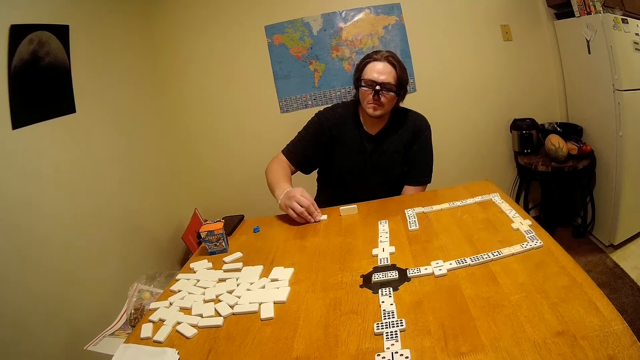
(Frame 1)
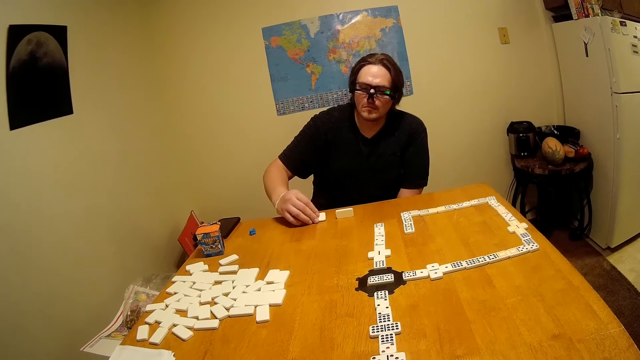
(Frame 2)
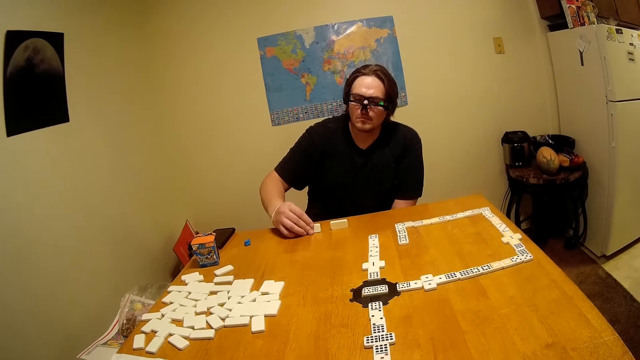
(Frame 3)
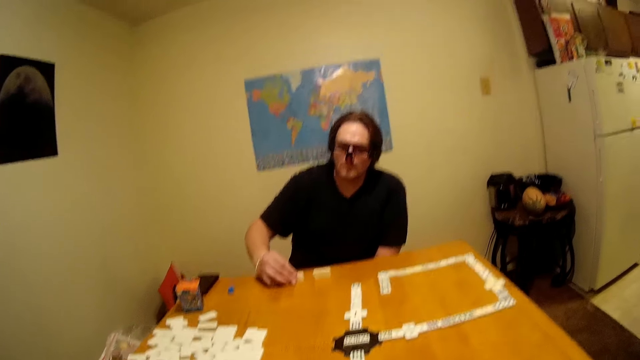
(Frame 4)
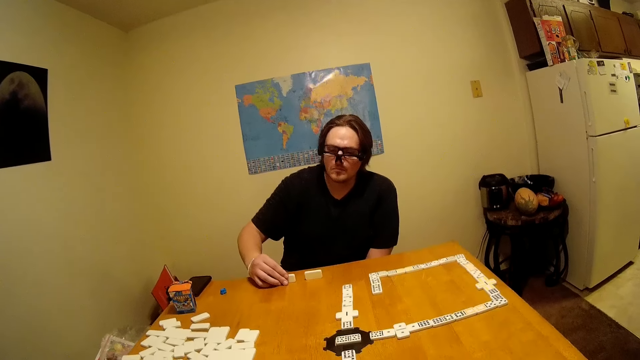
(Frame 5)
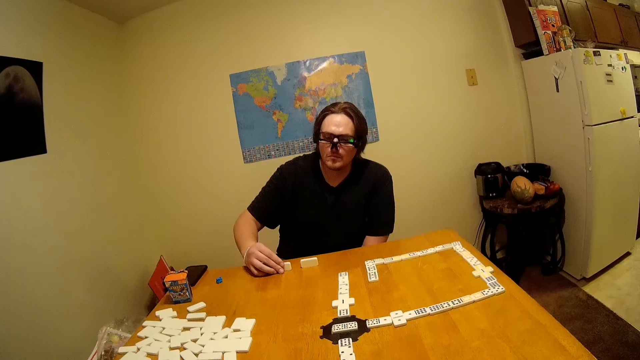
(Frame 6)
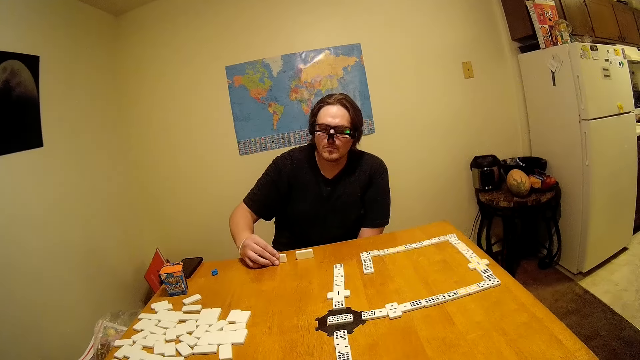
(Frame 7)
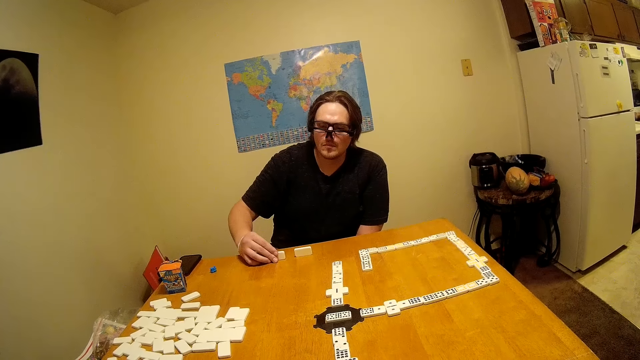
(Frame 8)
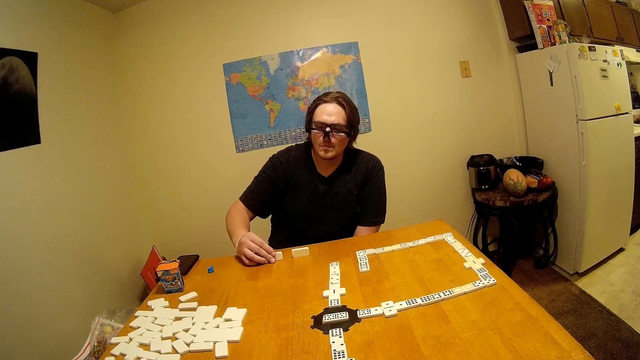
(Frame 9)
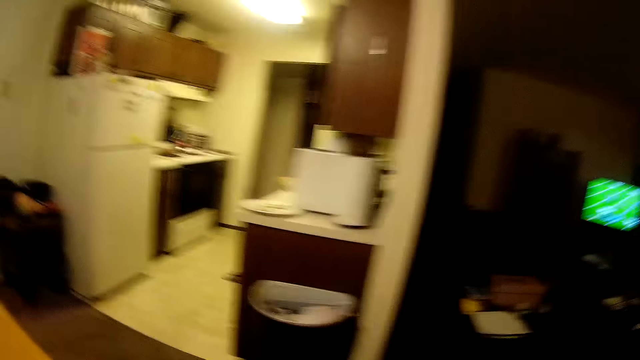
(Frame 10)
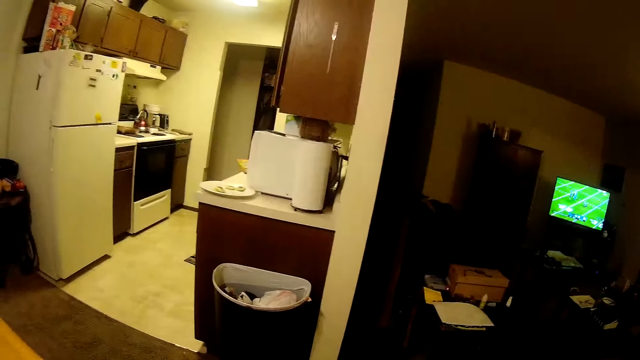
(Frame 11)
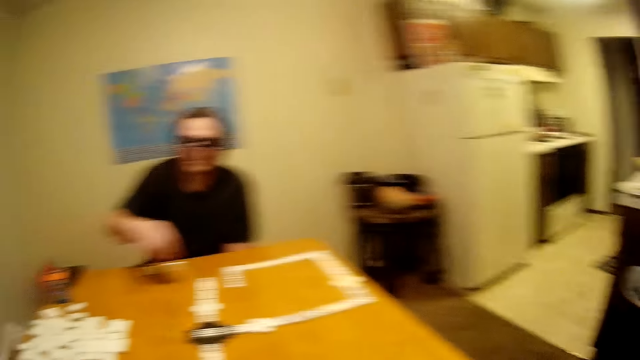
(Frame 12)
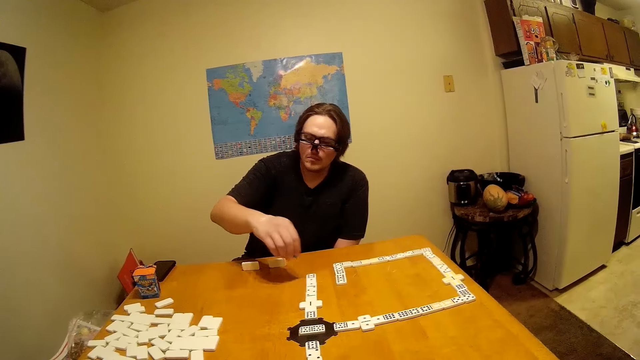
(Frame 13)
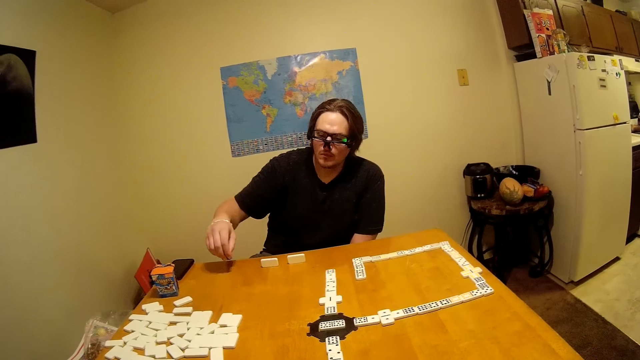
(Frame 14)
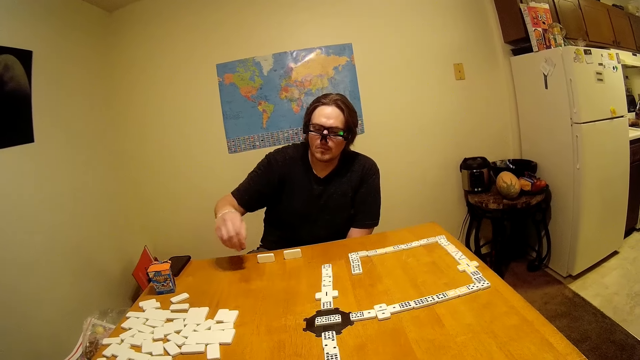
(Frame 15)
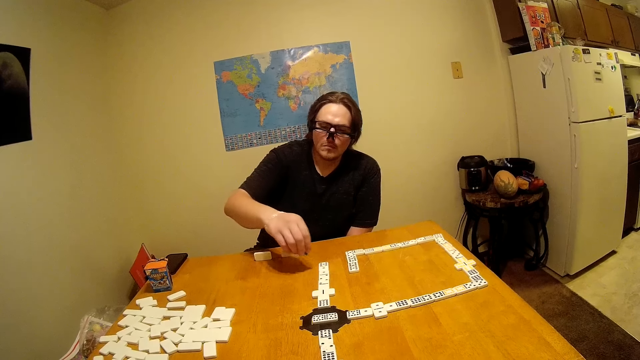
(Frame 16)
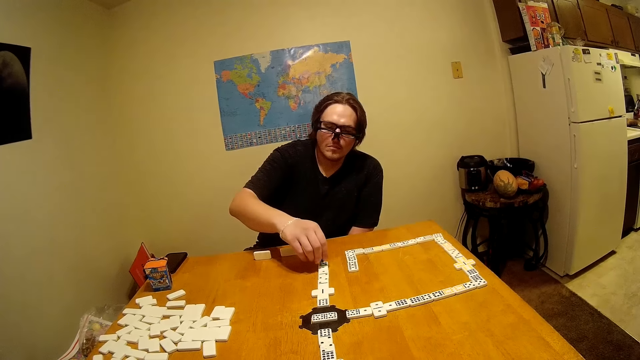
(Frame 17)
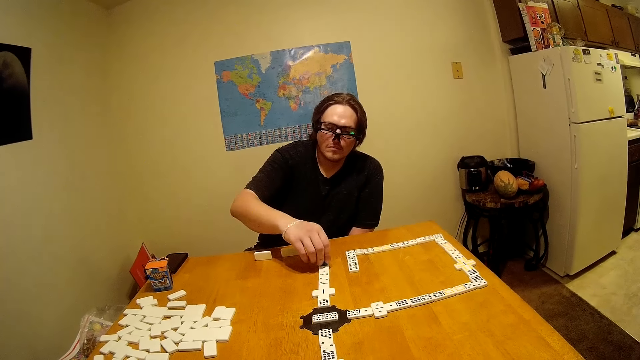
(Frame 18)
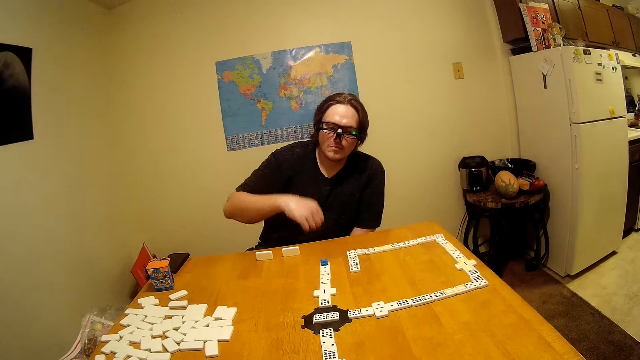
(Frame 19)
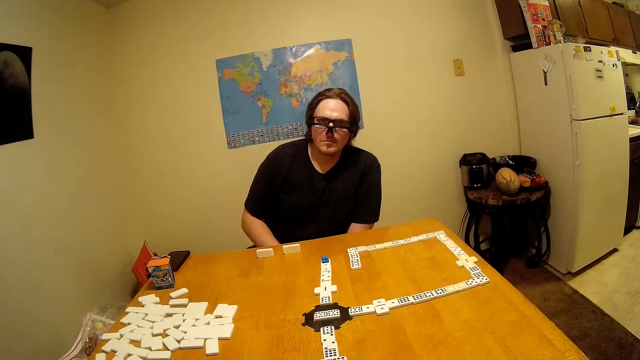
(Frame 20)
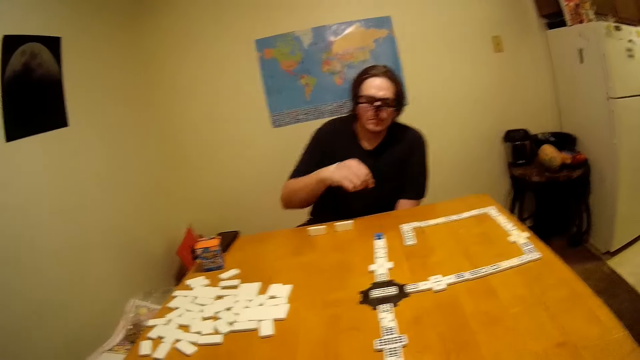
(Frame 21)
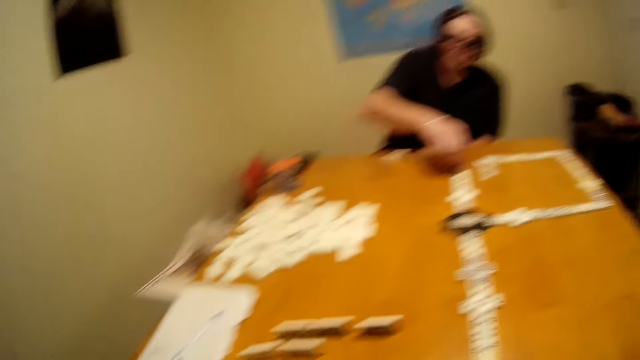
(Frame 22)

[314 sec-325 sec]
A man raises a game piece. The camera wearer looks around. They look around again. The man moves a hand on the scrabbles and drops the game piece.

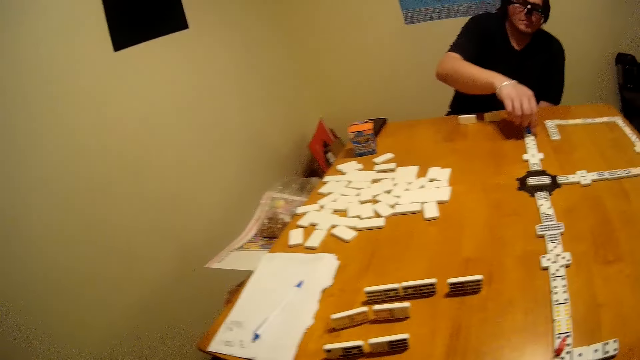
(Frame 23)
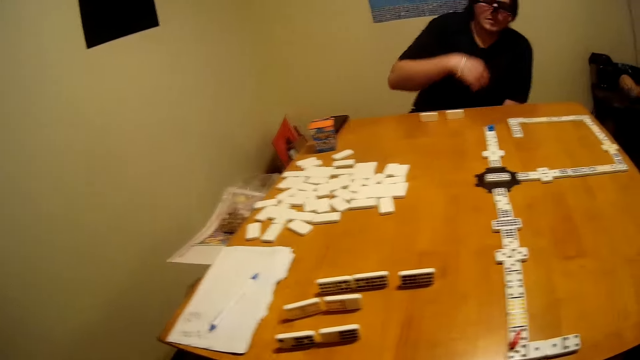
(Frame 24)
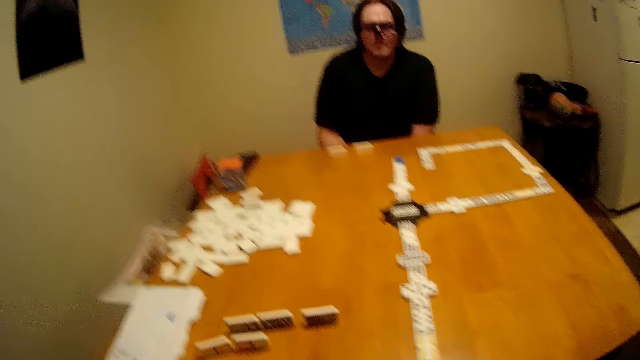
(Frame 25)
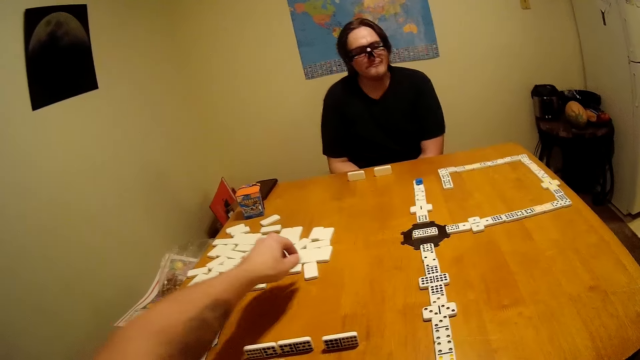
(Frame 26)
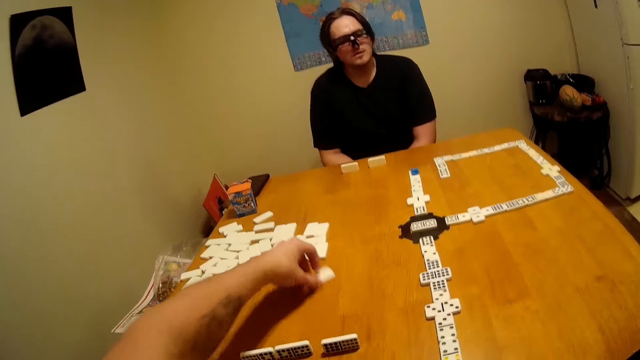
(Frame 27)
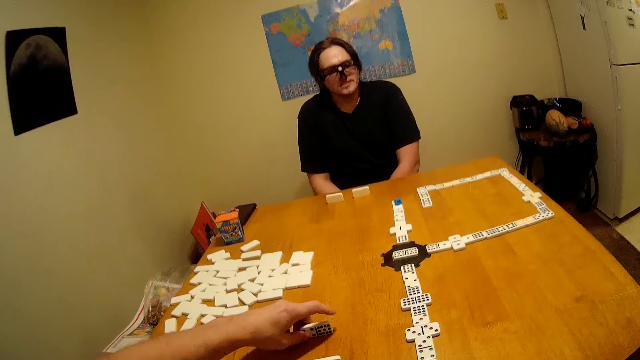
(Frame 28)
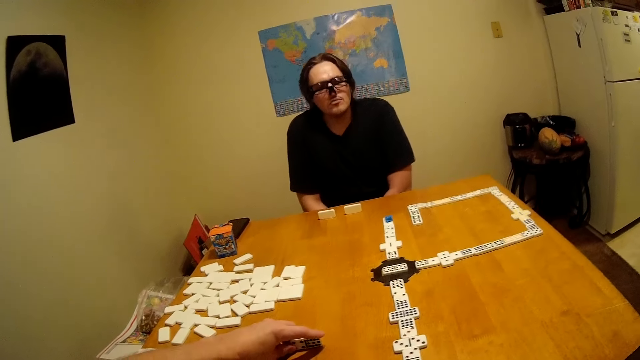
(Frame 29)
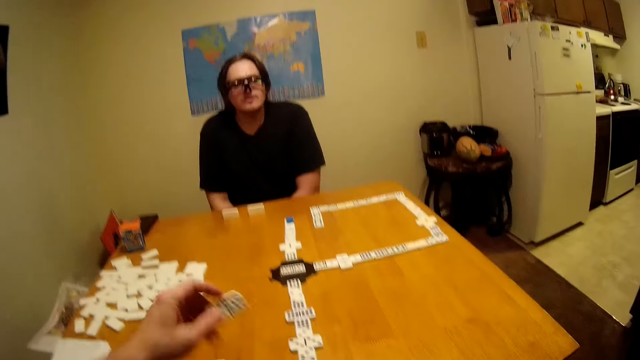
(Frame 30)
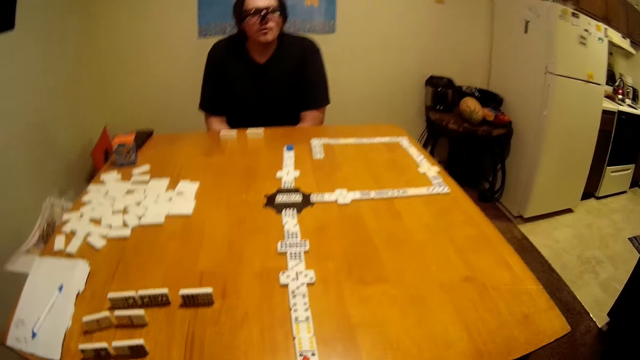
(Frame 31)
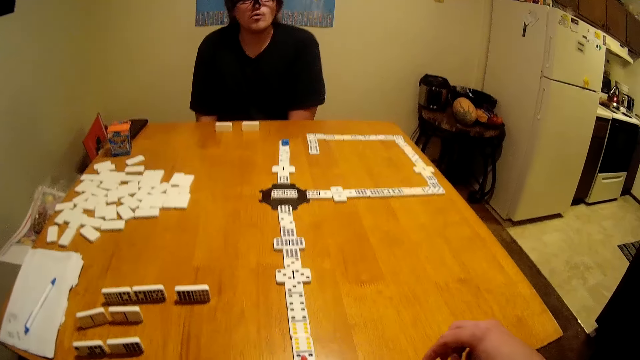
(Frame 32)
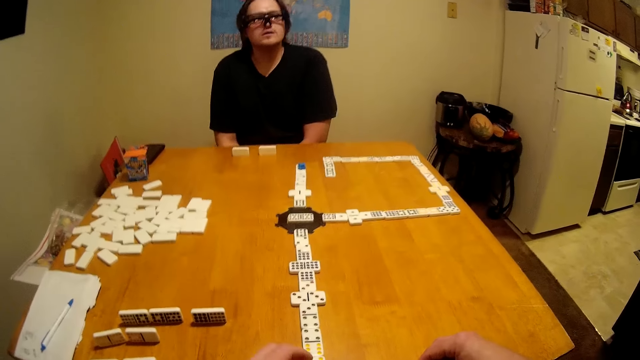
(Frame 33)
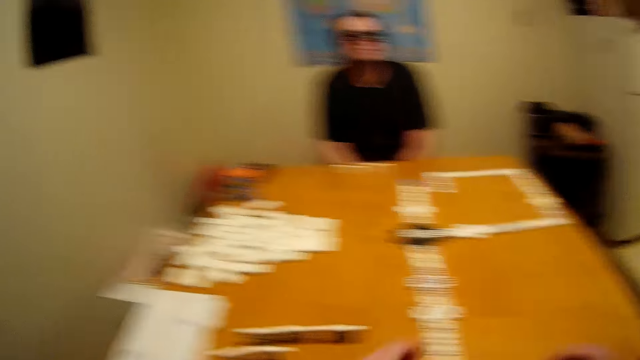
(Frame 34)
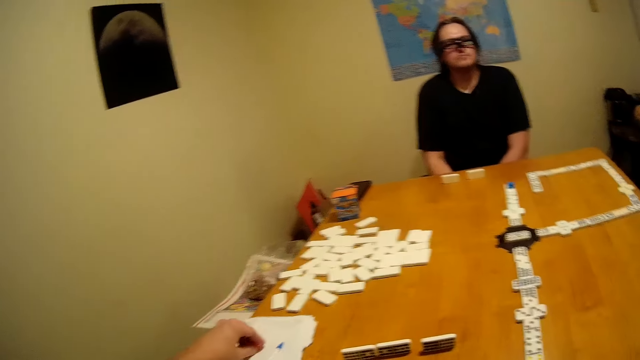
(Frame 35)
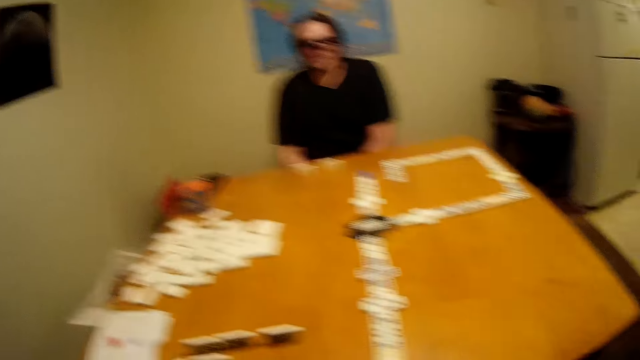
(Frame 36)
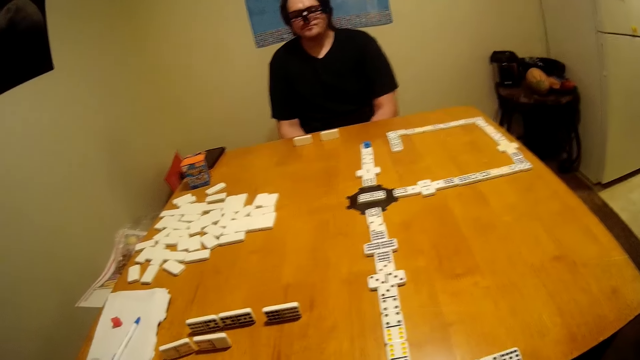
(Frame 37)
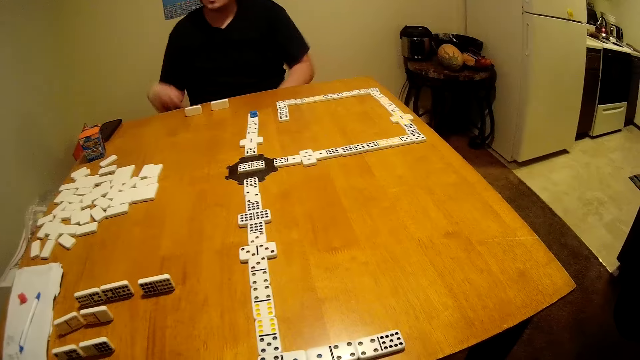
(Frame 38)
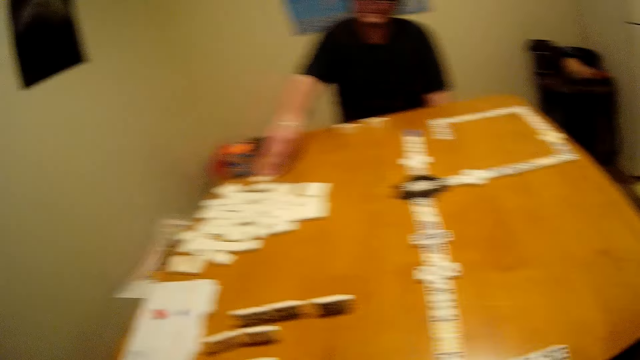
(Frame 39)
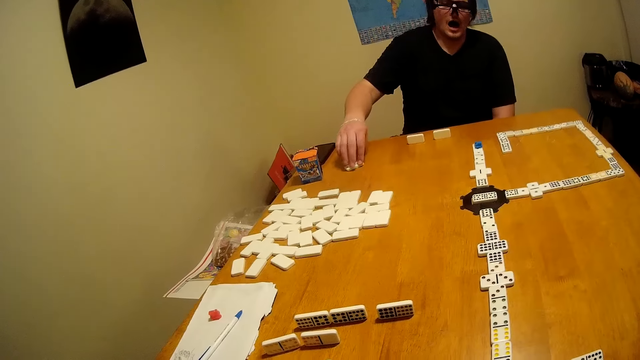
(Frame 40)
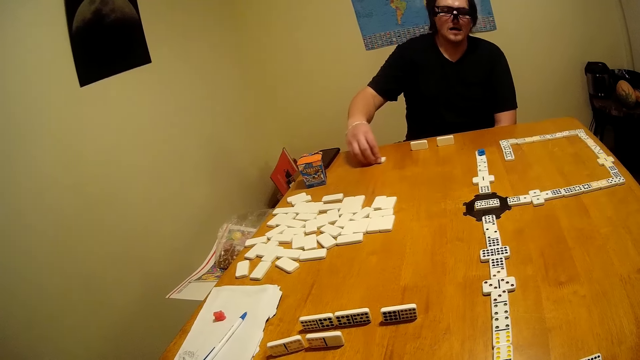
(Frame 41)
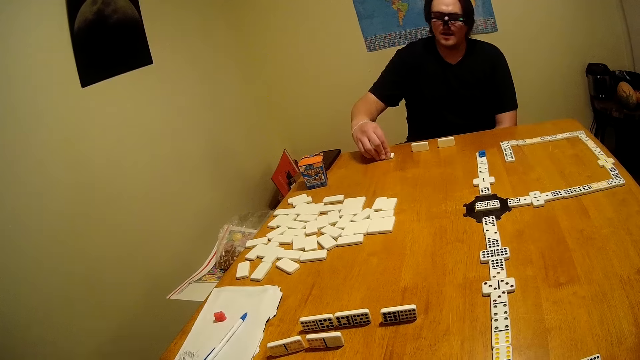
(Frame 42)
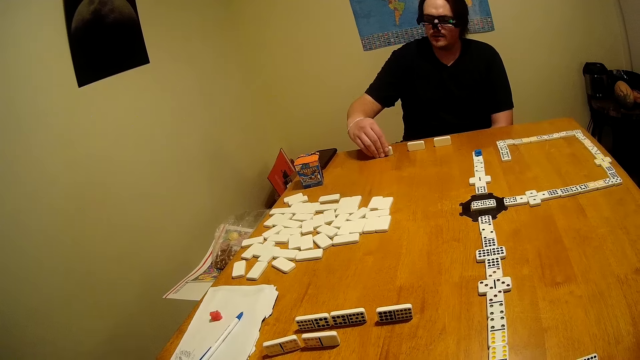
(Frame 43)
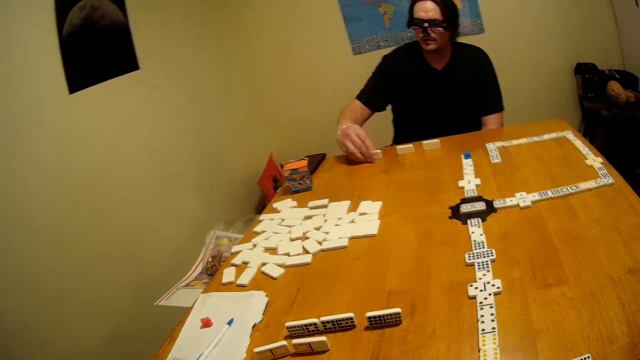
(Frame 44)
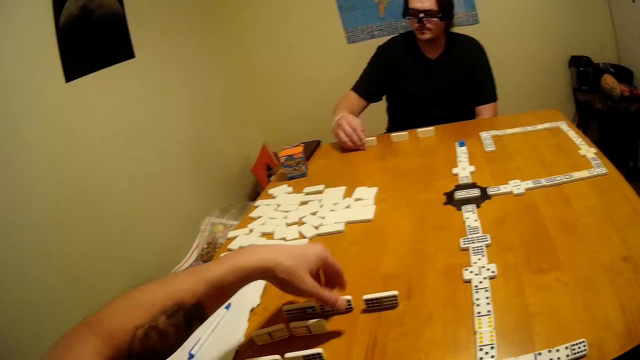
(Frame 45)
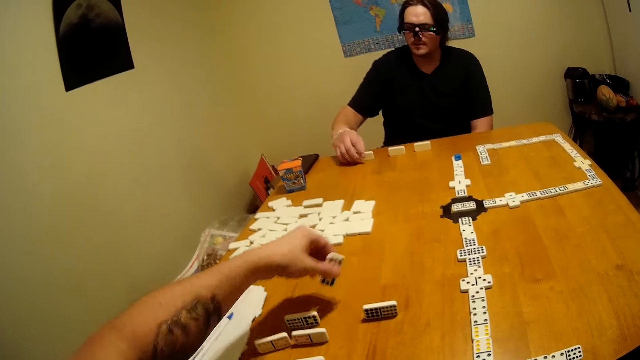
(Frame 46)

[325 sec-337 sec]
A man touches a game piece and picks the game piece. The camera wearer picks the scrabble, raises the game piece, and lifts the game piece. The man interacts with the camera wearer. The camera wearer drops the game piece. The man moves the game piece, picks the scrabble, and raises the game piece. The camera wearer holds the game piece and picks the scrabble.
